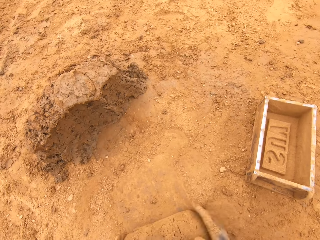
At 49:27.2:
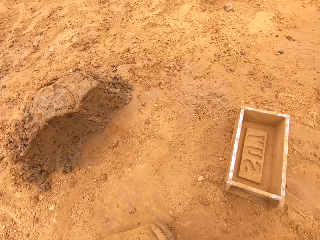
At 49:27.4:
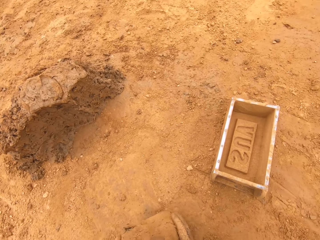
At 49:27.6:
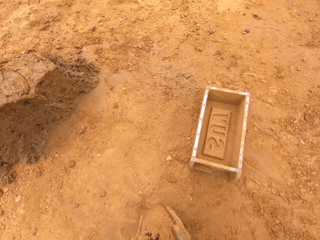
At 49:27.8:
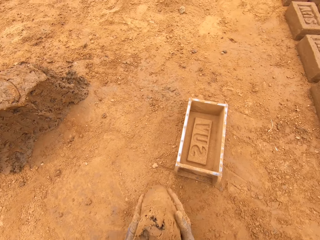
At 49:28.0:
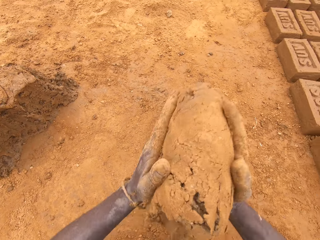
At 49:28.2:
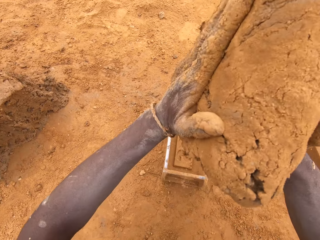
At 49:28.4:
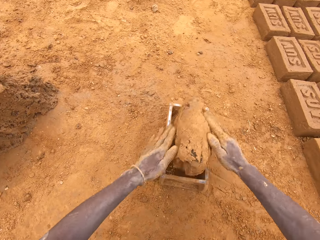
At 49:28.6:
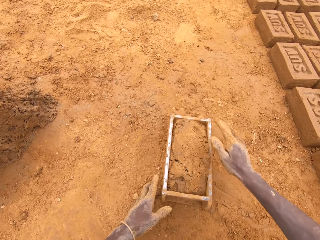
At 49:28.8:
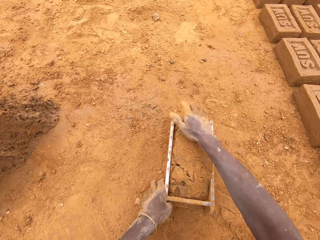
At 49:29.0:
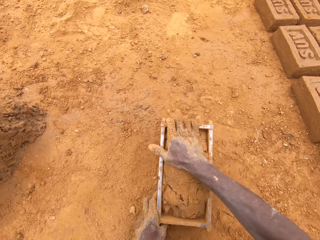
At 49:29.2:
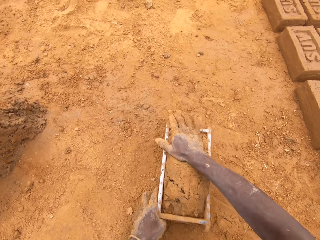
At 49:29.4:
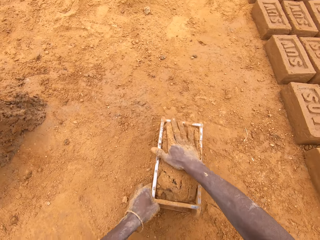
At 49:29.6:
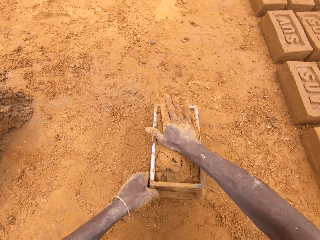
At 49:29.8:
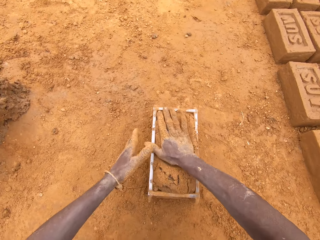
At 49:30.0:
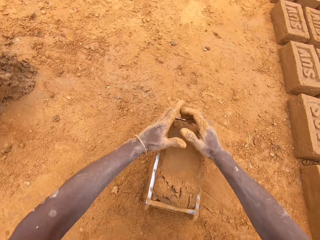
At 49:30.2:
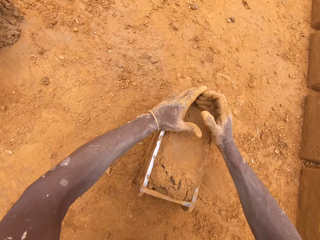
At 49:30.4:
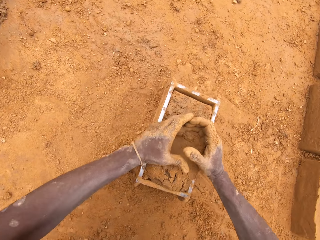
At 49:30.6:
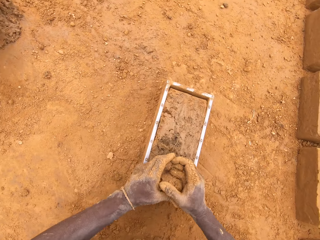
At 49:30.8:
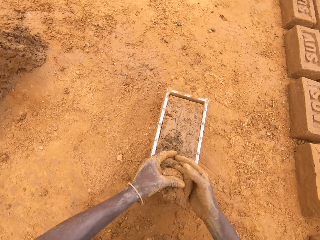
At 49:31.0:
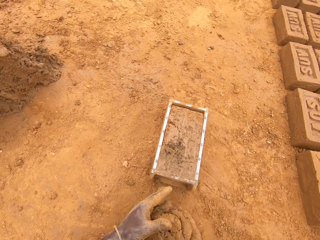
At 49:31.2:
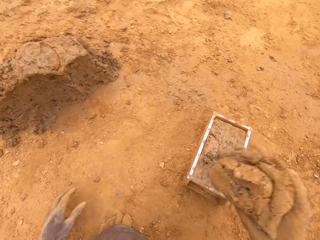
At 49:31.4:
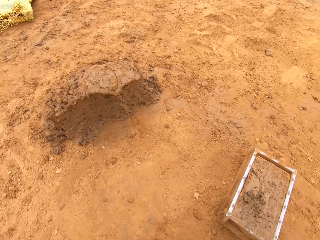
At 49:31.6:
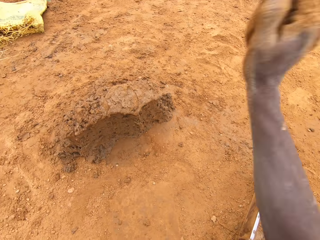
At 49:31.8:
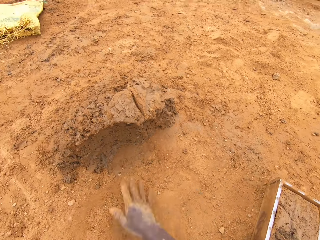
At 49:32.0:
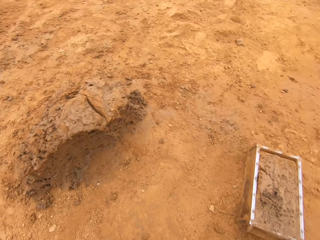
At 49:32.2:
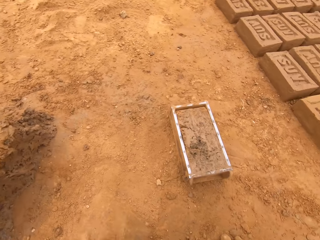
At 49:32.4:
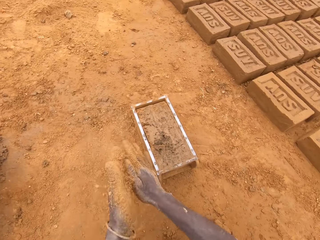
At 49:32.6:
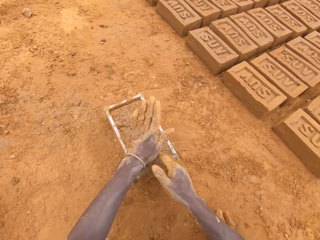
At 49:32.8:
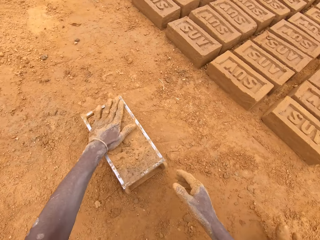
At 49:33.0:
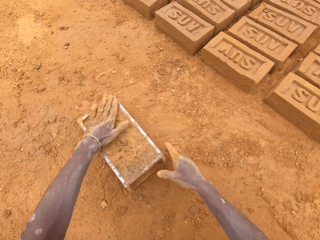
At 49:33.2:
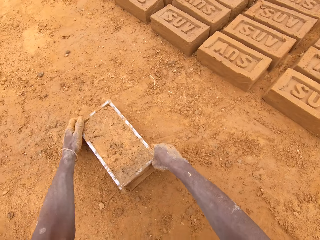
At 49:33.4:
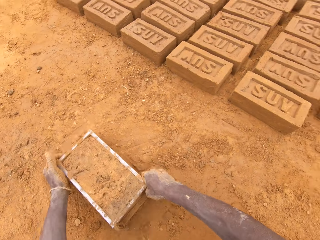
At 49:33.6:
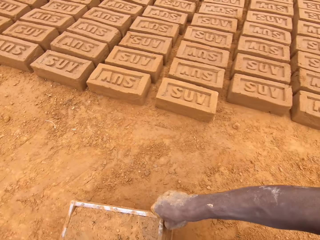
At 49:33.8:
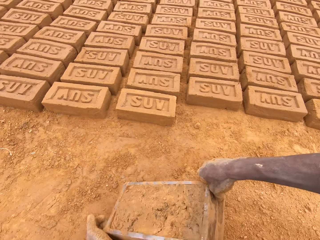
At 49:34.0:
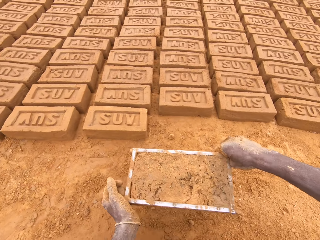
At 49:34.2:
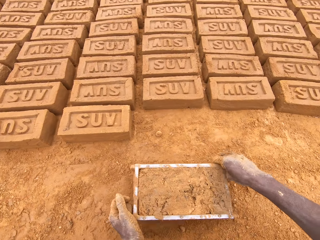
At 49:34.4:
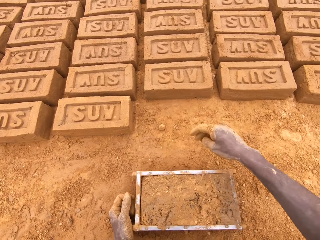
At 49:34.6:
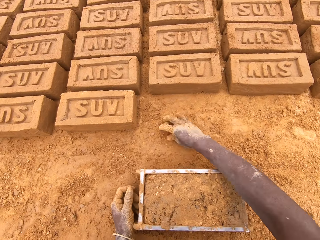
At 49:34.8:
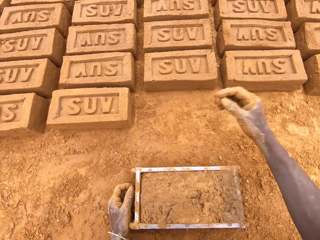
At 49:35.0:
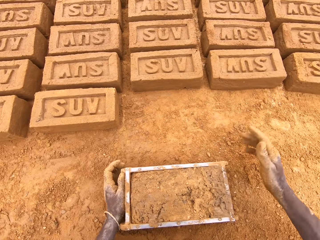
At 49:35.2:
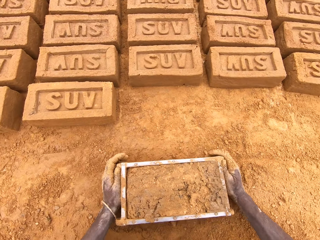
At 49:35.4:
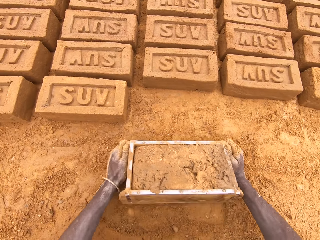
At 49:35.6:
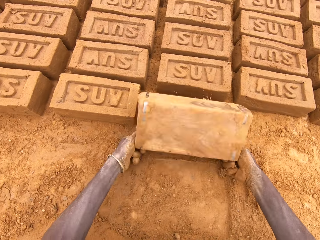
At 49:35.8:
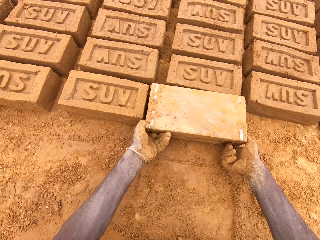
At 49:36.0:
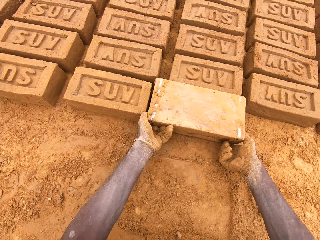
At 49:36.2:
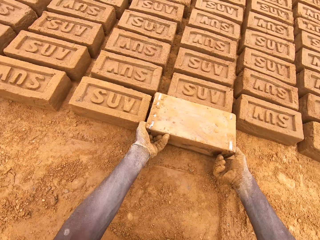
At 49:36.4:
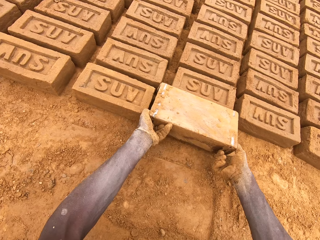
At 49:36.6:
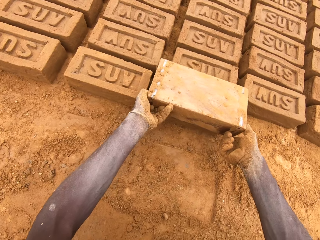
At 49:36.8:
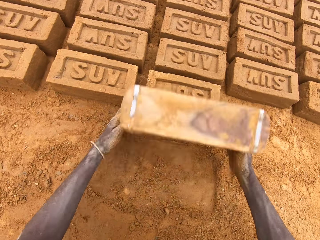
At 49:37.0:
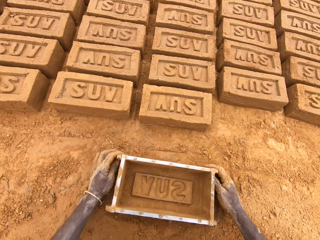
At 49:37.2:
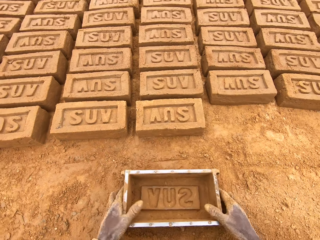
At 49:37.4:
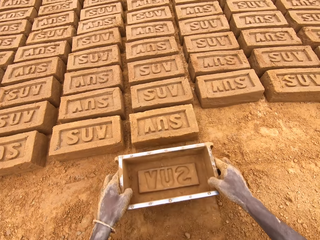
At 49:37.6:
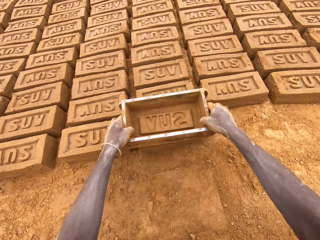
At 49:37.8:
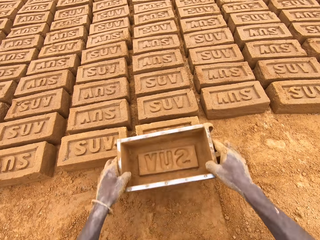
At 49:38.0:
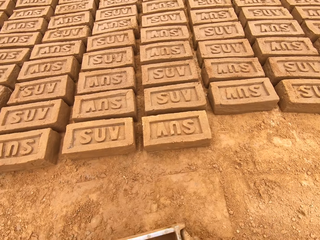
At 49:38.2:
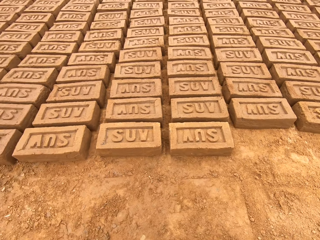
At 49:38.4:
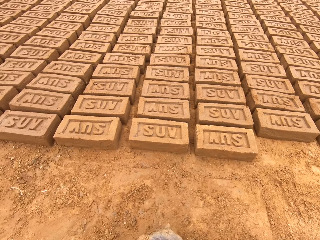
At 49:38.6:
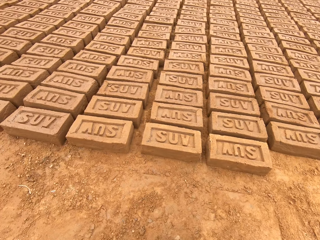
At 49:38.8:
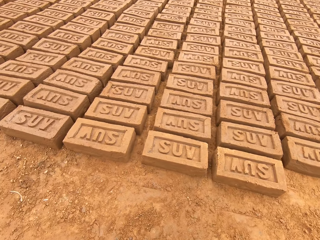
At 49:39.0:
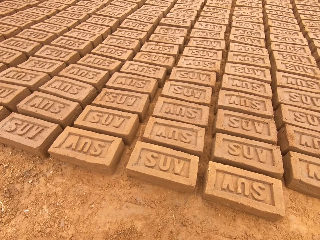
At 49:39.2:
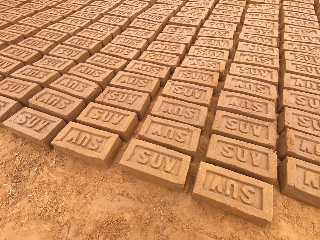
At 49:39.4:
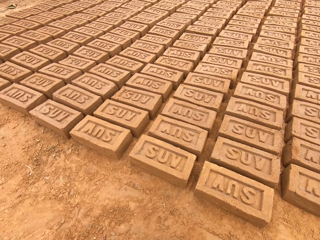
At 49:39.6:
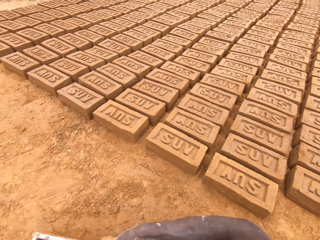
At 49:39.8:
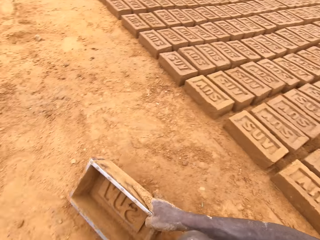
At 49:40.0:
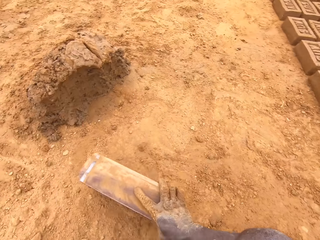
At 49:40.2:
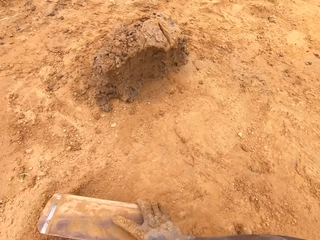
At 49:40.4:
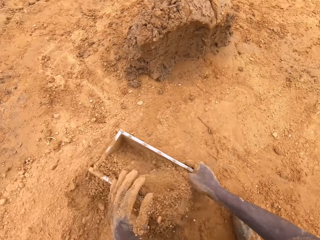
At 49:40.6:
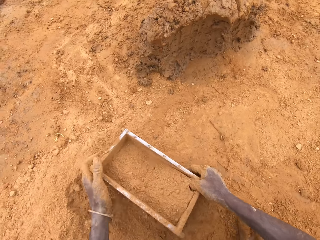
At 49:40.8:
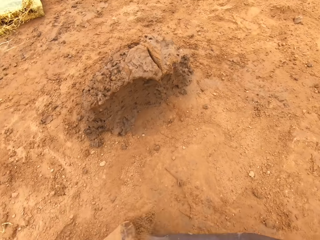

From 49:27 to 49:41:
The camera wearer puts clay in a brick mold or box. They adjust the clay in the brick mold. They move the box and level the clay in the box. They scoop the clay from the brick mold. They put down the clay on the ground. They heap the clay. They spread soil in the brick mold. They move the box. They pick up the brick mold from the ground. They put down molded clay on the ground. They invert the box, pull the box and move the box. They adjust the molded clay on the ground. They spread the soil in the brick mold.

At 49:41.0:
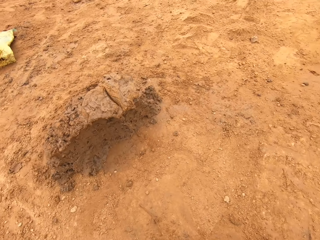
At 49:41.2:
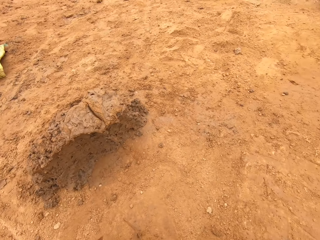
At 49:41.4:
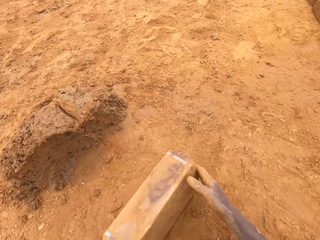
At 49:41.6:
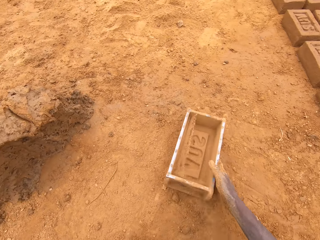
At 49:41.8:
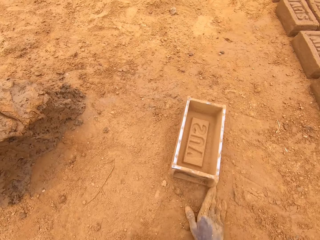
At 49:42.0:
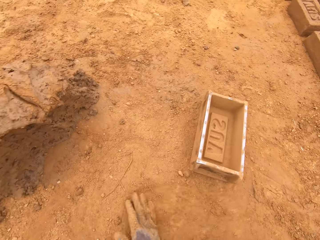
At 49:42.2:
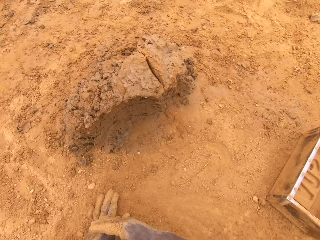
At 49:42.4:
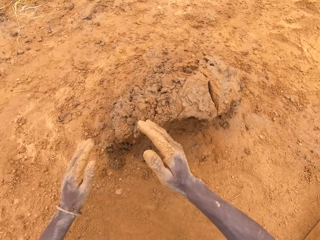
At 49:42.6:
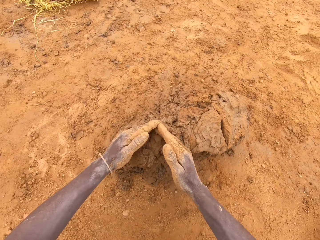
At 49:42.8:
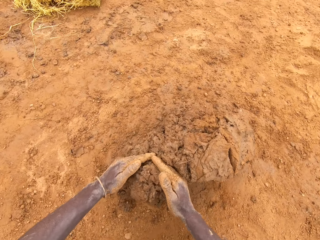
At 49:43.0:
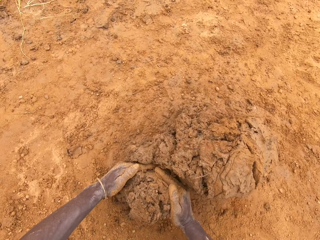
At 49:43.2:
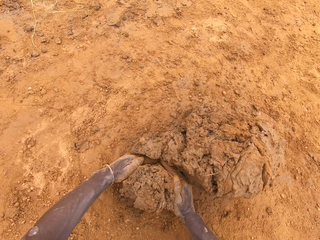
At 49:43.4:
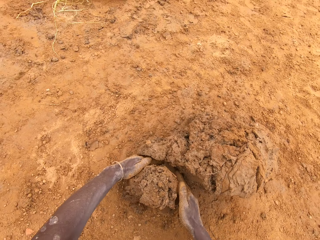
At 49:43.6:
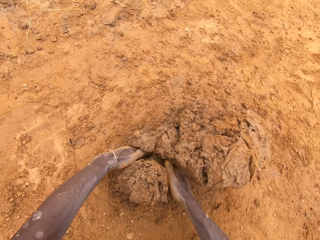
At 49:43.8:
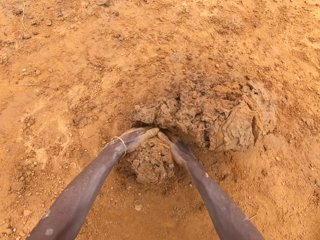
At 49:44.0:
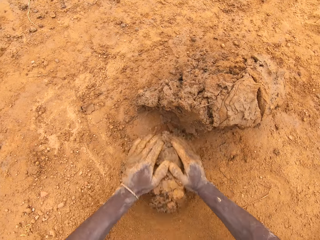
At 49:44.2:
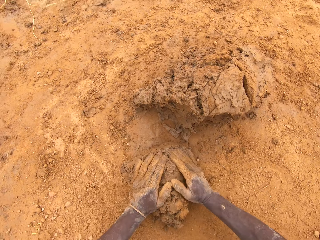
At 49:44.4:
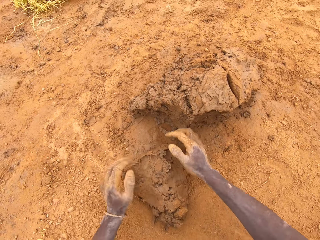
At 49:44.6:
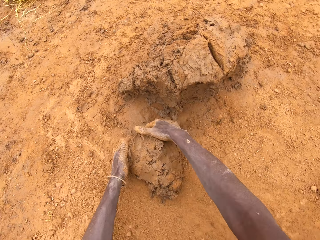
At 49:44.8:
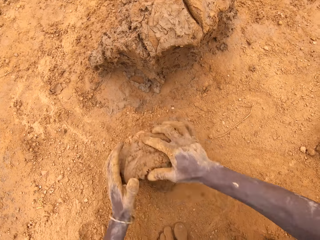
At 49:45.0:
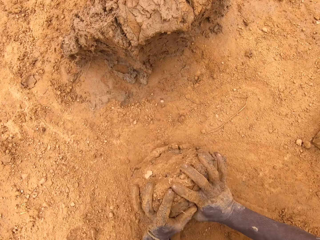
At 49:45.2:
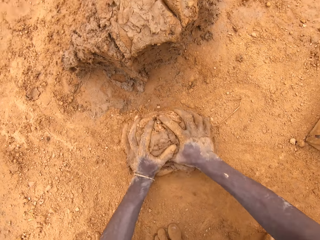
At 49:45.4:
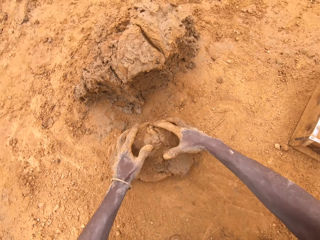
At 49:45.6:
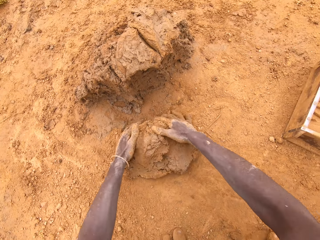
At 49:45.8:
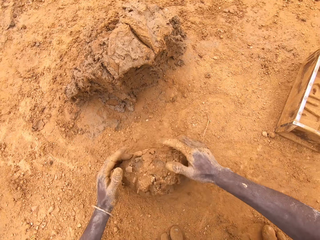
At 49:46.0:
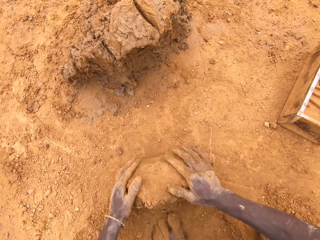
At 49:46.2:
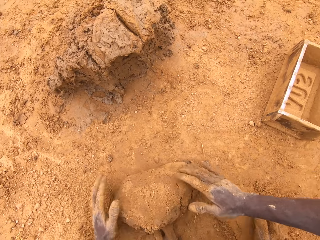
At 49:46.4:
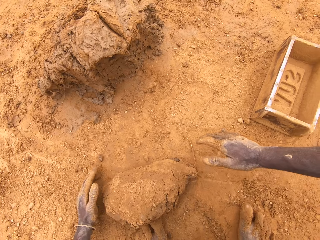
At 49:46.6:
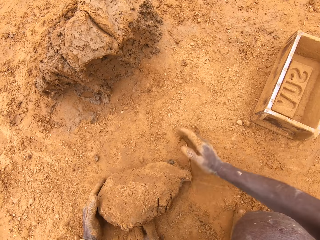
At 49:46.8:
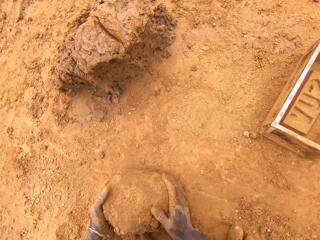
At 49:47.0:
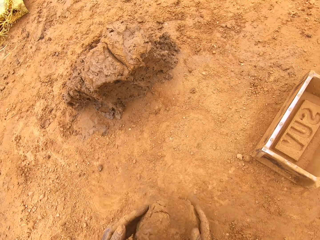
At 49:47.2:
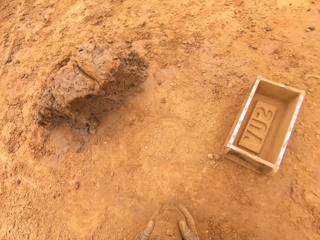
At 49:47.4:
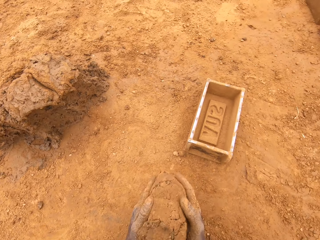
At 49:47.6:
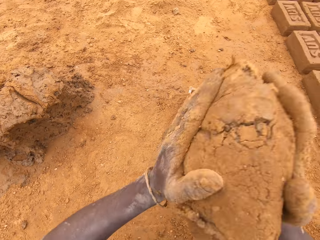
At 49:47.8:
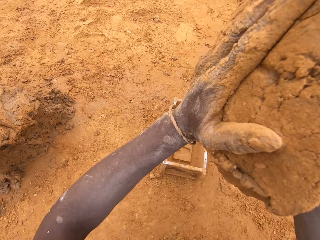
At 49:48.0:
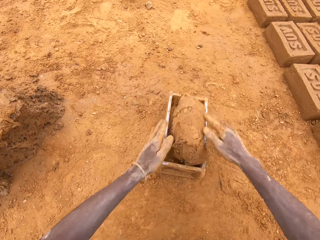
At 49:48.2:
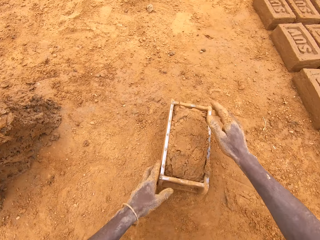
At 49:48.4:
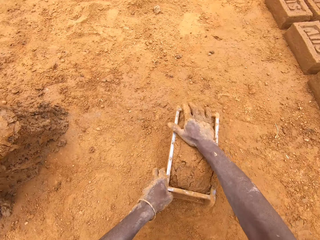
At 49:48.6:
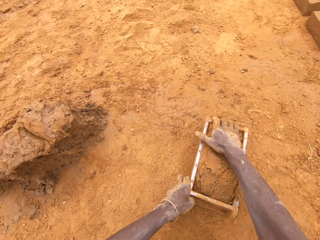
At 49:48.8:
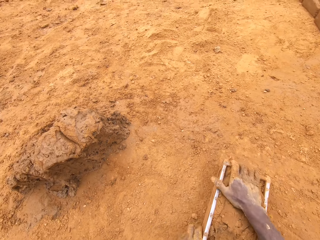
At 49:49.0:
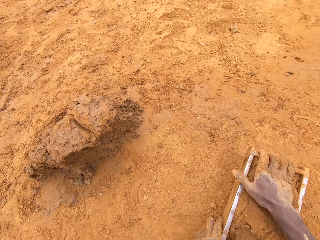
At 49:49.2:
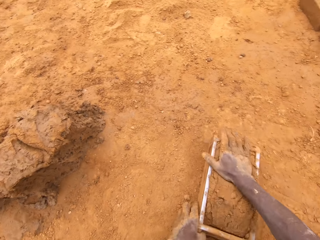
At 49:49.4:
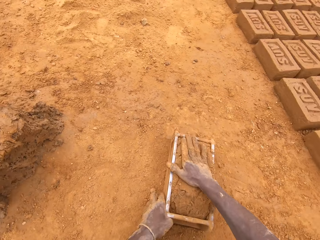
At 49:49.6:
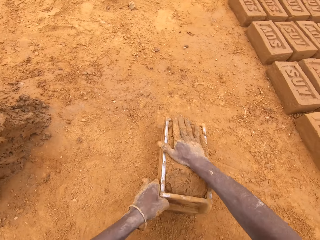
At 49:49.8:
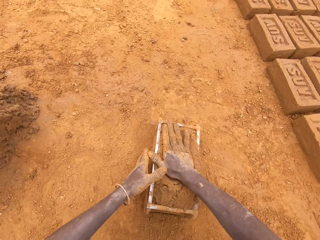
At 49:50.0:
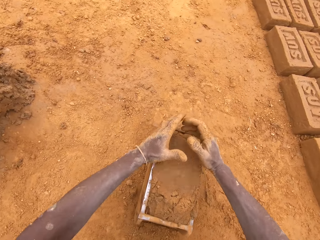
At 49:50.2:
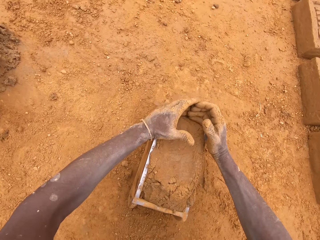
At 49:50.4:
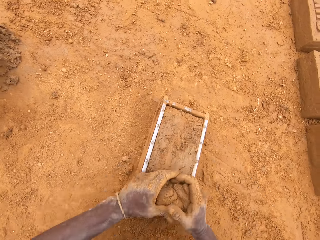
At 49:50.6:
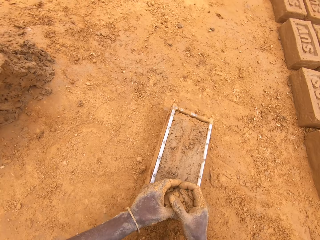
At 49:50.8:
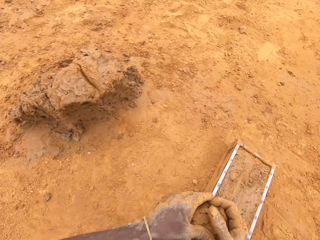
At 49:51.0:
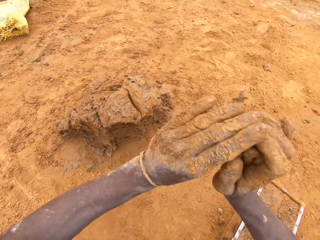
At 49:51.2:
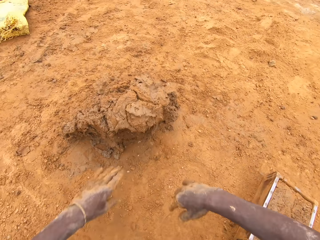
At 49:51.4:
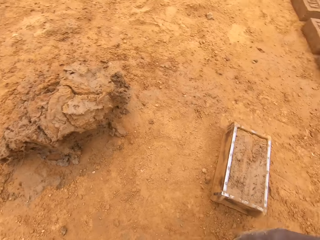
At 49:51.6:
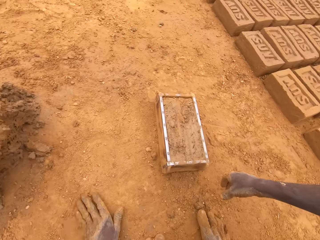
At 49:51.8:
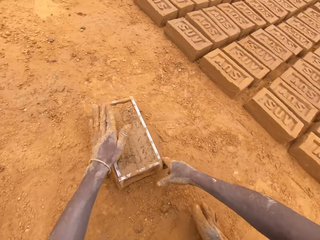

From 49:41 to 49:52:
The camera wearer puts soil in the box and moves the box. He puts down a brick mold on the ground. He rubs hands on the ground. He spreads the soil on the ground. He scoops the soil with the hands. He cuts clay with his hands. He molds the clay on the ground. He does so again. He puts the clay in the brick mold. He moves the box. He scoops the clay from the brick mold. He levels the clay in the box. He heaps the clay. He puts the clay on the ground.
